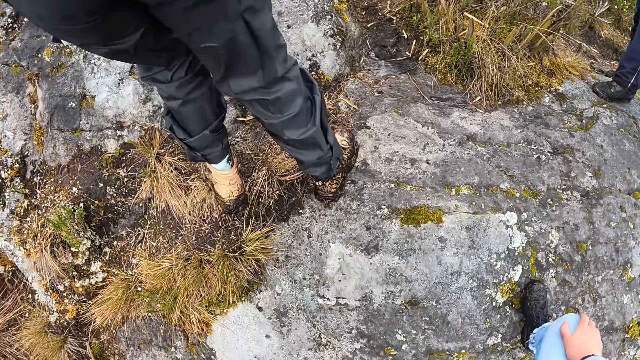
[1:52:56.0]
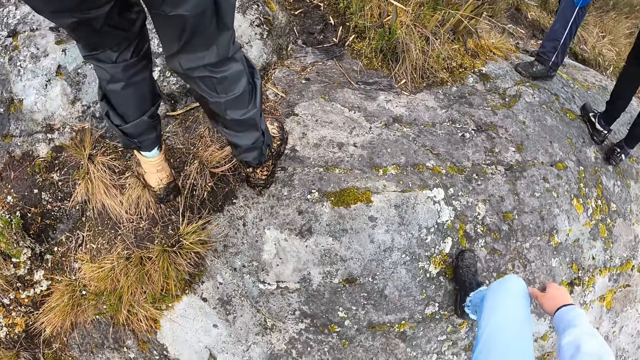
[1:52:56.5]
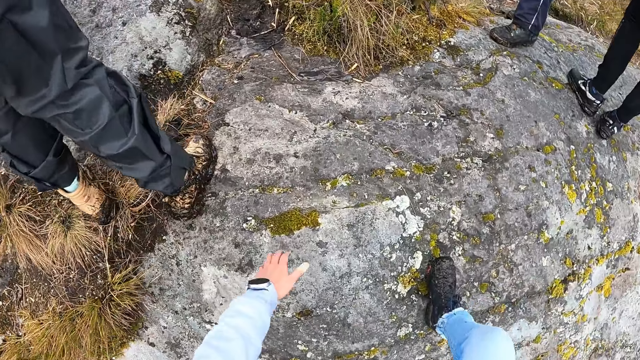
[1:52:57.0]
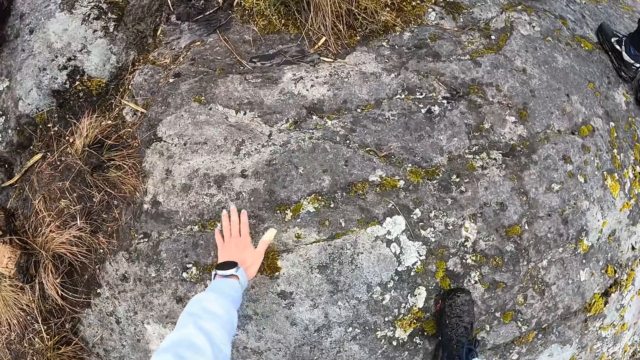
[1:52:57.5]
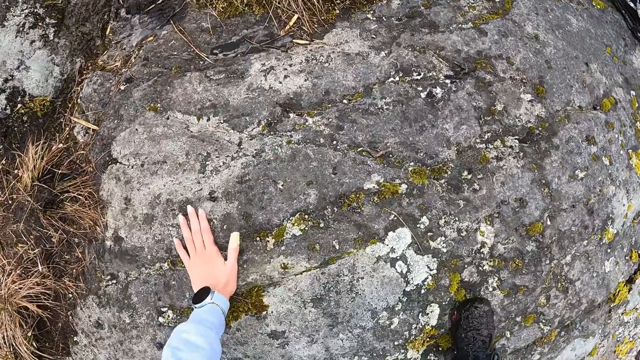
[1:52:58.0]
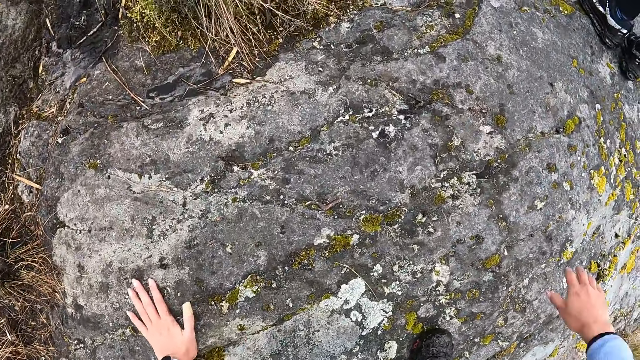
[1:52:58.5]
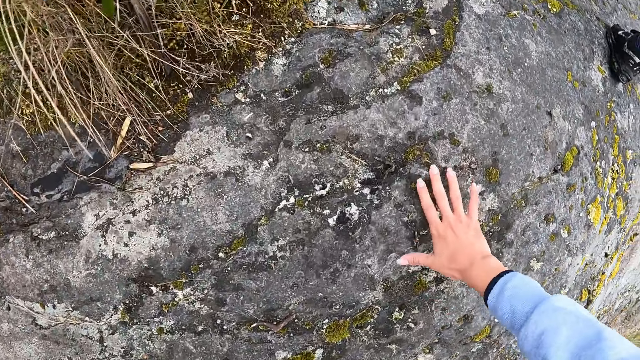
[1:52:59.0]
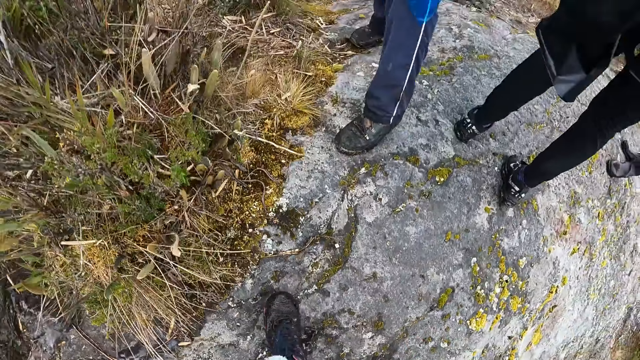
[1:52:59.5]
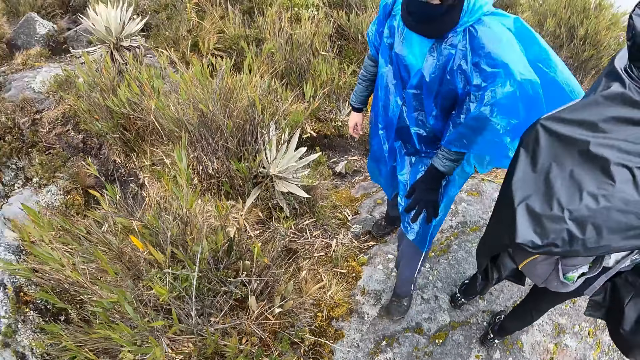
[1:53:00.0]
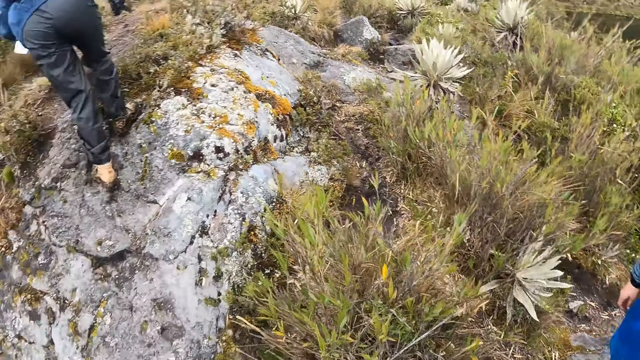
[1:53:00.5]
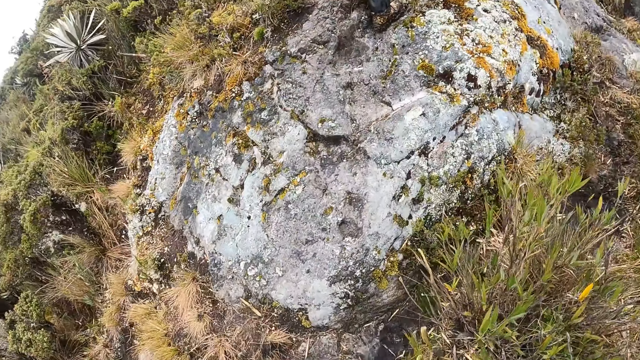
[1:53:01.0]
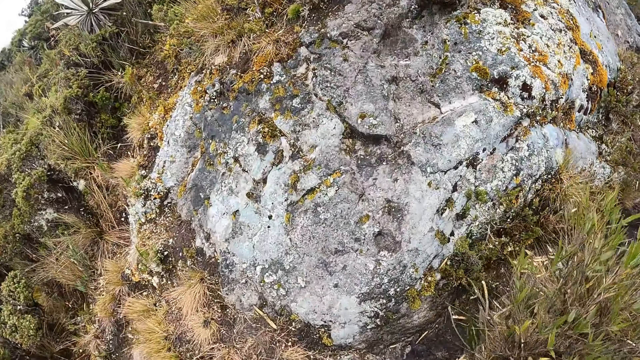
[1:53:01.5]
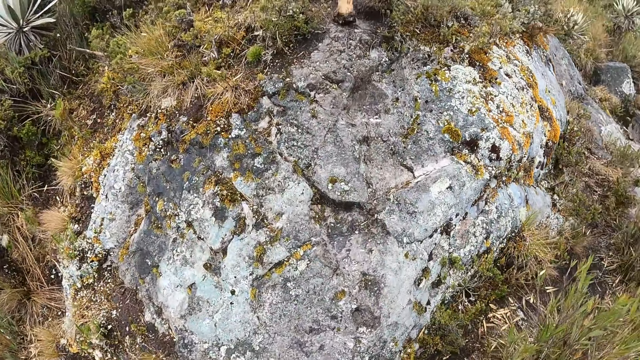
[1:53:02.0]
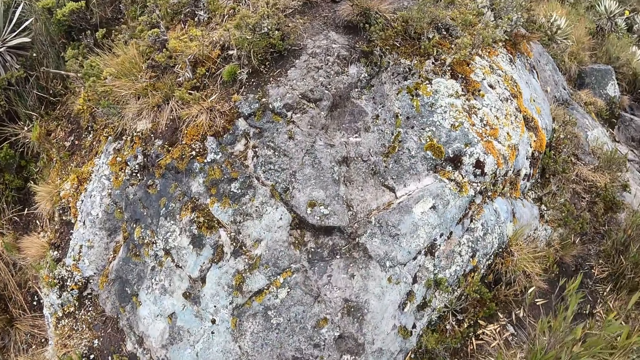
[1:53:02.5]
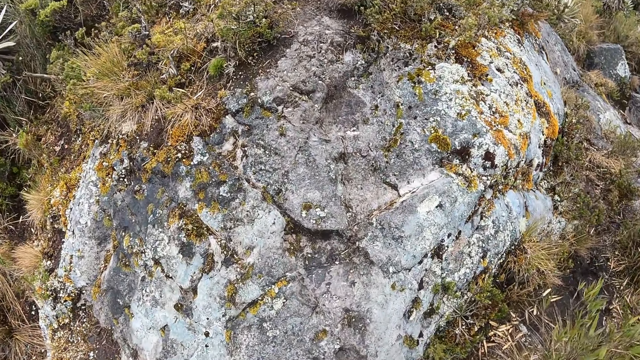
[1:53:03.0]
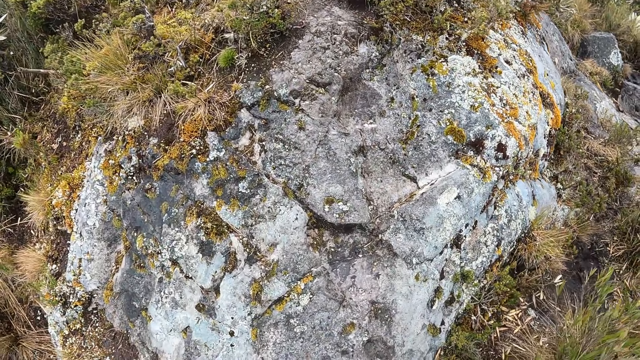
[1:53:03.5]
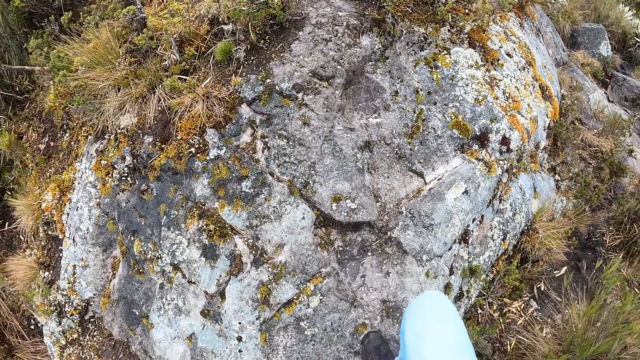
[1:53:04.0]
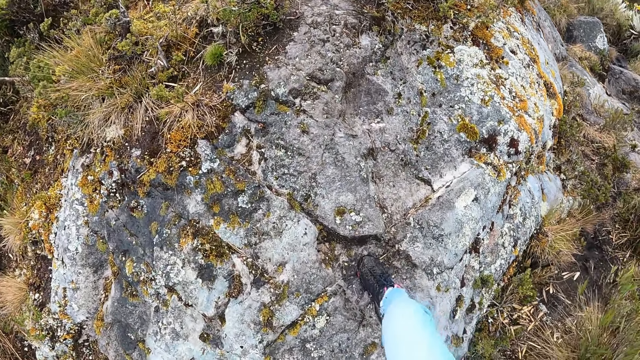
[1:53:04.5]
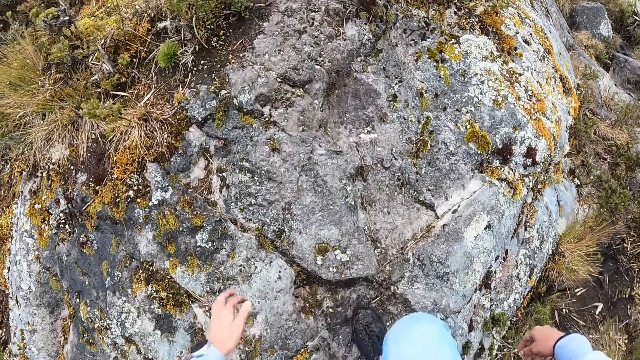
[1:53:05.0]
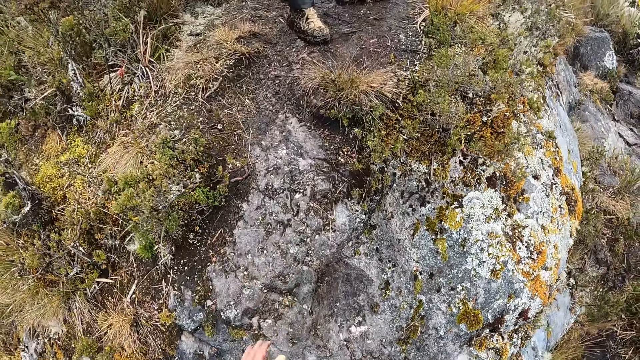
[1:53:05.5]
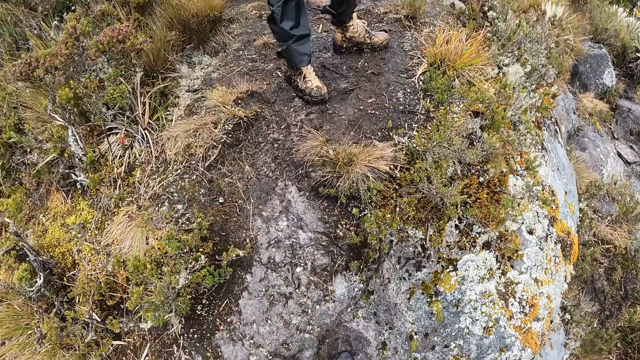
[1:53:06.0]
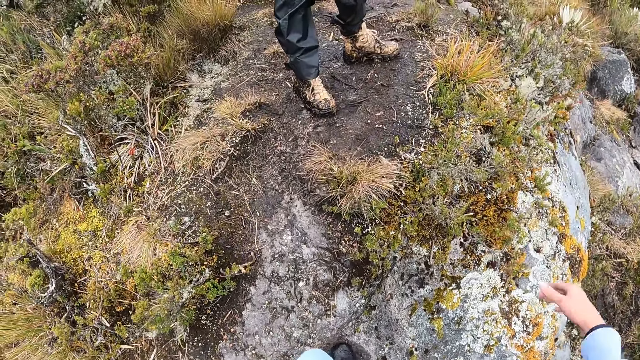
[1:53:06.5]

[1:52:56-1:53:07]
The camera wearer touches the hill with her left hand. She walks. She looks around. She climbs the hill with a group of people. She walks.

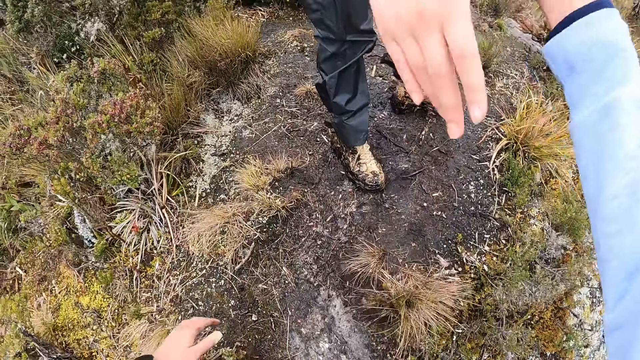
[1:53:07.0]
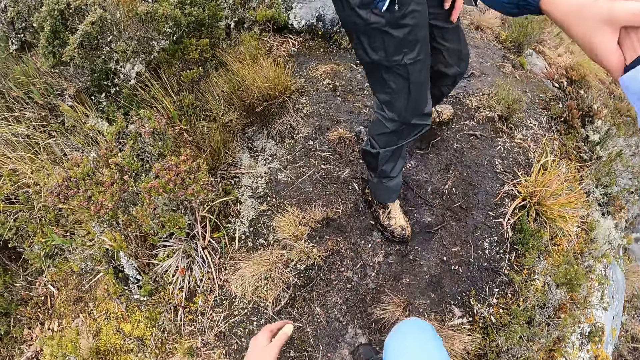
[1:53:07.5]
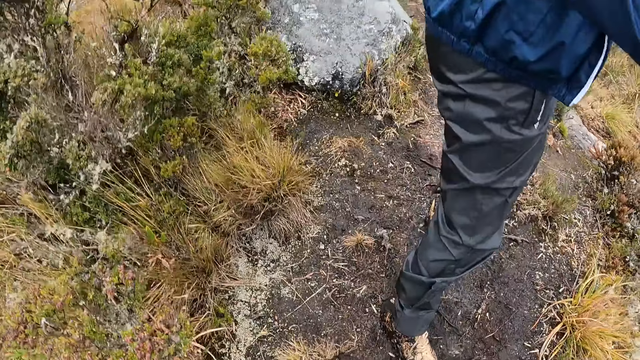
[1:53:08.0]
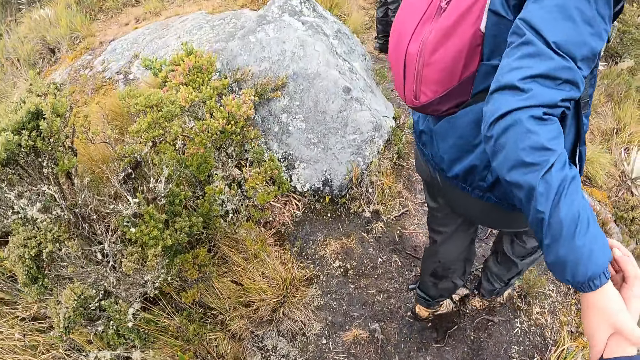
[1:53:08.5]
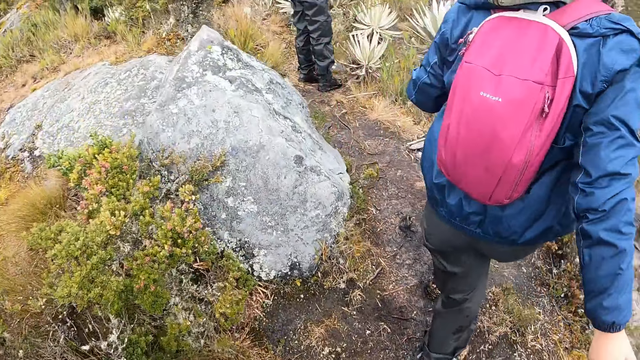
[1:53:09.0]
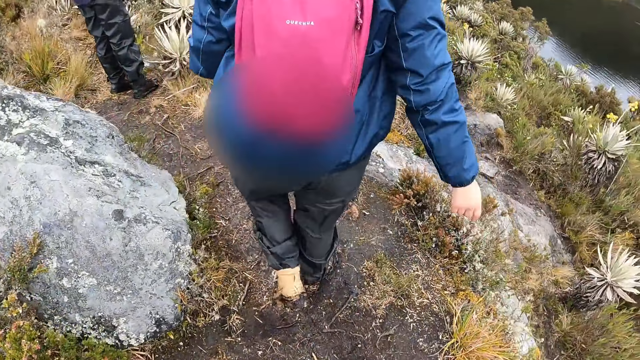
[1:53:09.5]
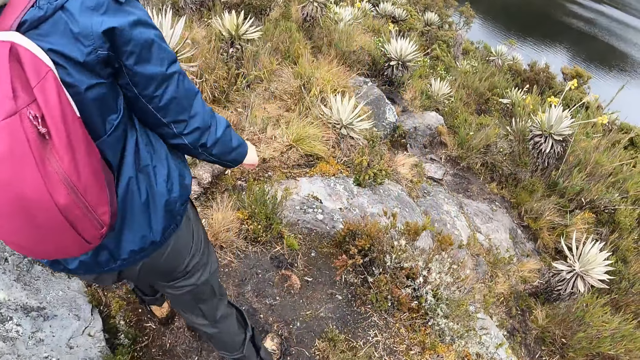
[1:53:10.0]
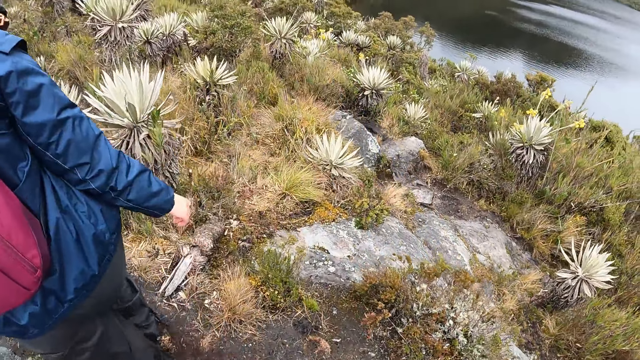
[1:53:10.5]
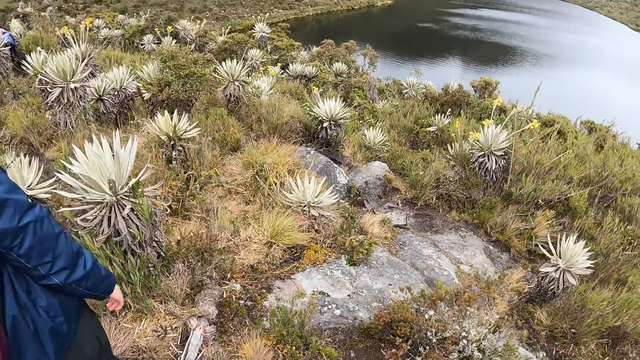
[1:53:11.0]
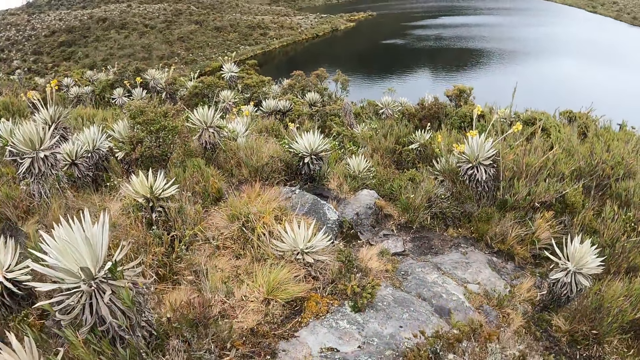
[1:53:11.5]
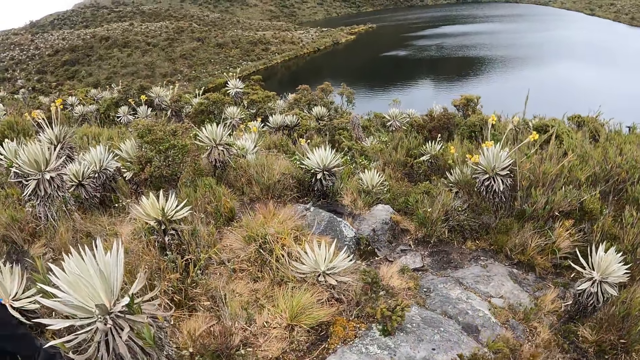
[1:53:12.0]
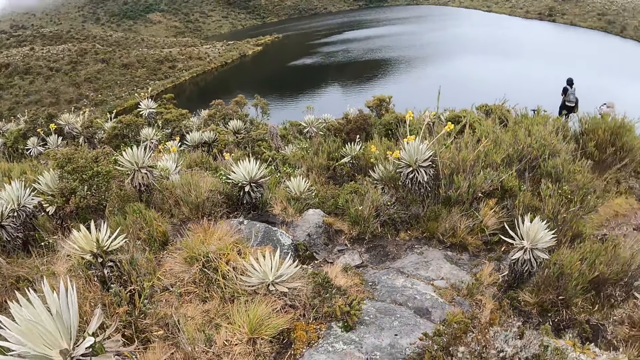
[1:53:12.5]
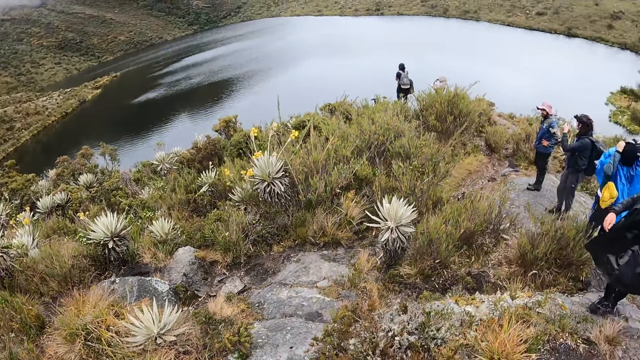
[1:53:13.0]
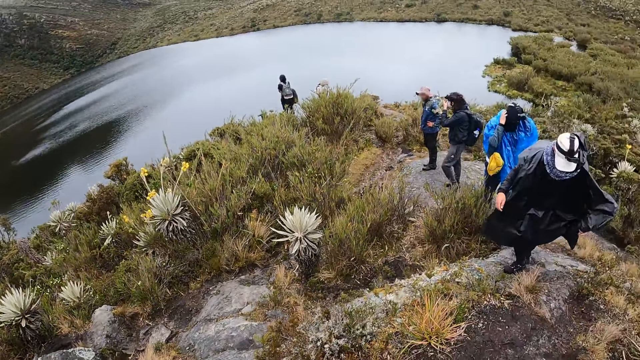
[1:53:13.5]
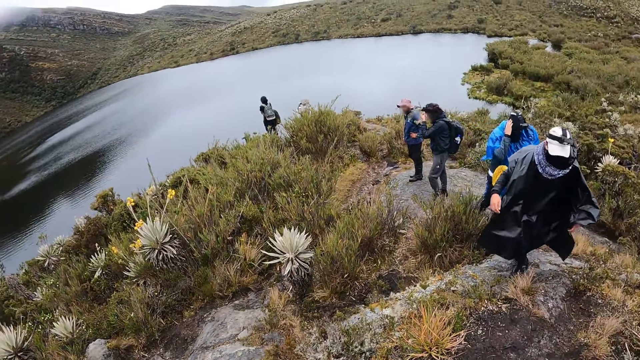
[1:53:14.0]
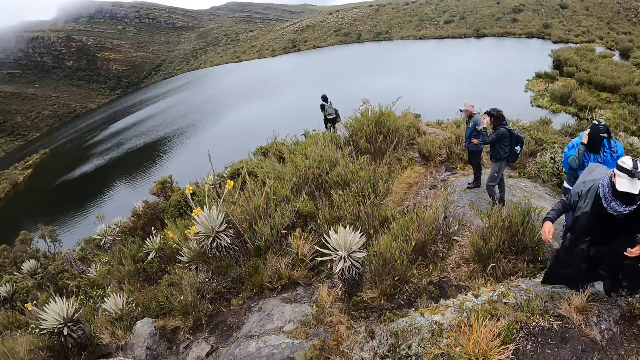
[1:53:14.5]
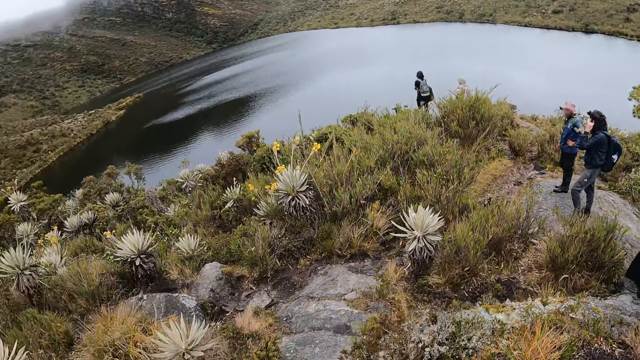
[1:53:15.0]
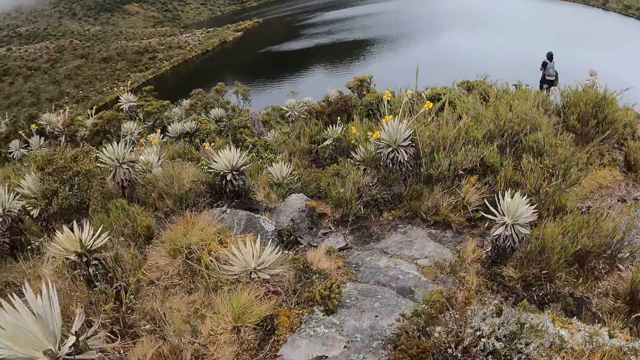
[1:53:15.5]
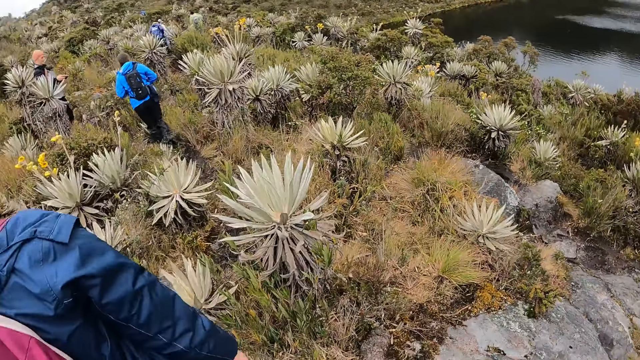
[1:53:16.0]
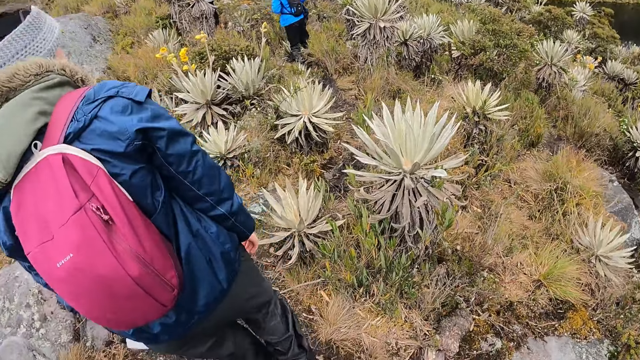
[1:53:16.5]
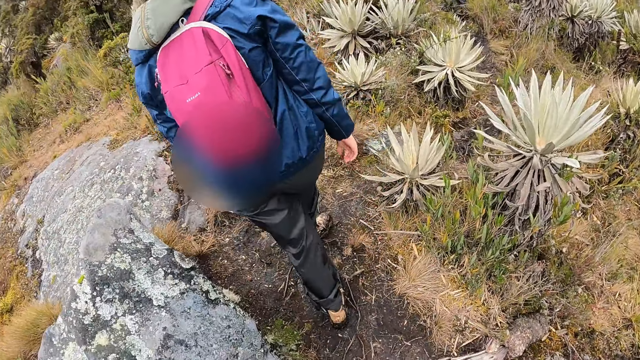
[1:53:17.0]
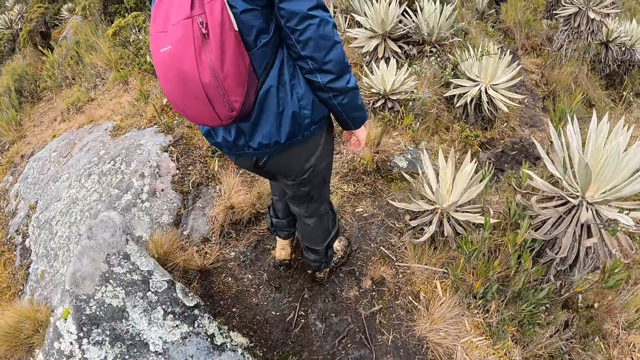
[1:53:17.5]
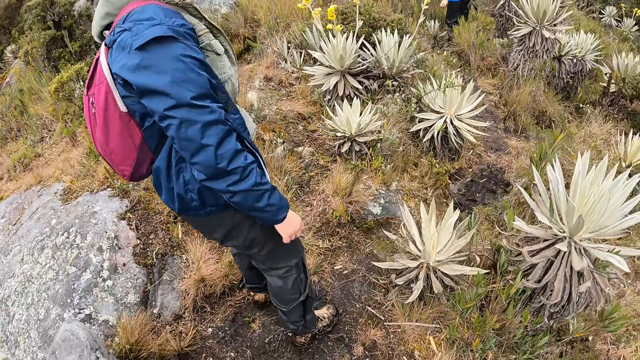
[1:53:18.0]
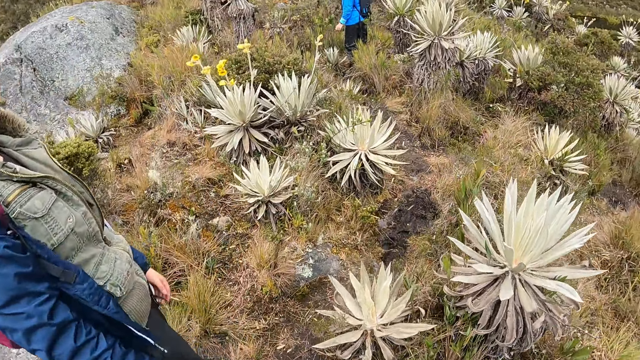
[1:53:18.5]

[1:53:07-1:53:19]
A man drags the camera wearer with his right hand. The camera wearer walks. The man holds the hand of the camera wearer. The camera wearer walks. The man walks. The camera wearer looks around. They walk. The man walks.
